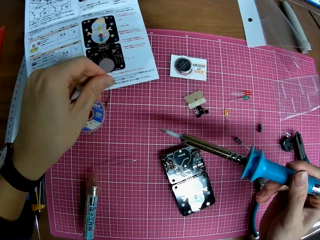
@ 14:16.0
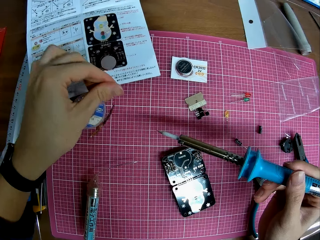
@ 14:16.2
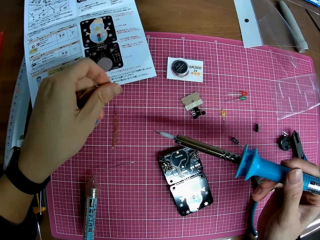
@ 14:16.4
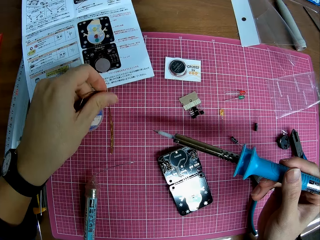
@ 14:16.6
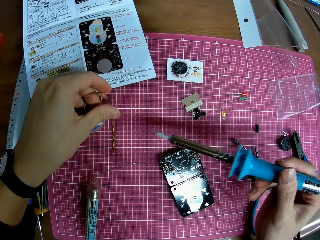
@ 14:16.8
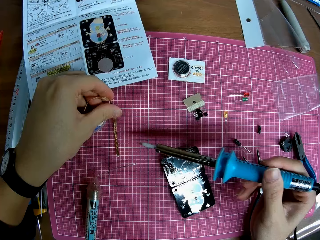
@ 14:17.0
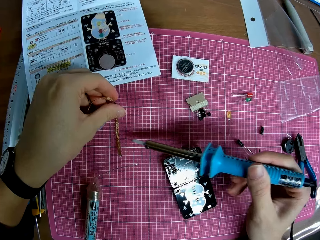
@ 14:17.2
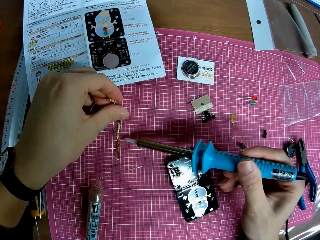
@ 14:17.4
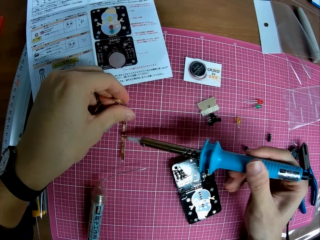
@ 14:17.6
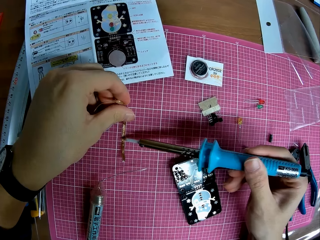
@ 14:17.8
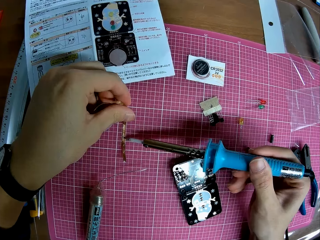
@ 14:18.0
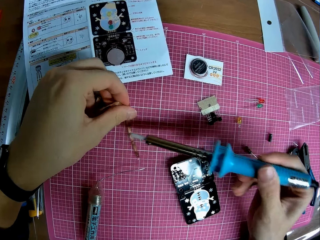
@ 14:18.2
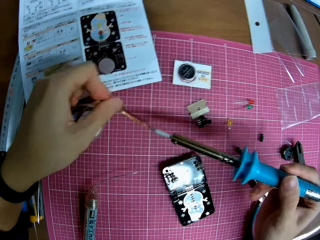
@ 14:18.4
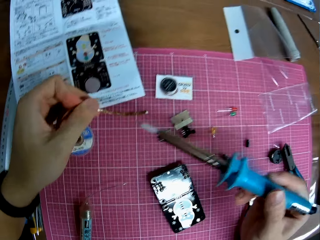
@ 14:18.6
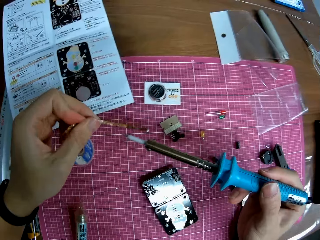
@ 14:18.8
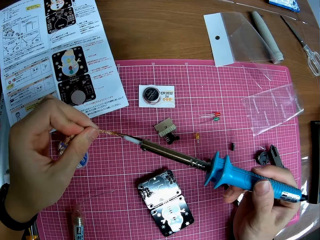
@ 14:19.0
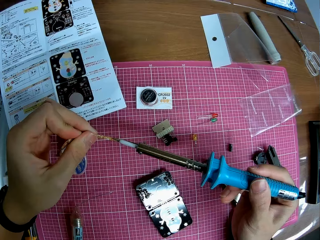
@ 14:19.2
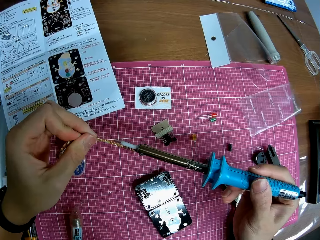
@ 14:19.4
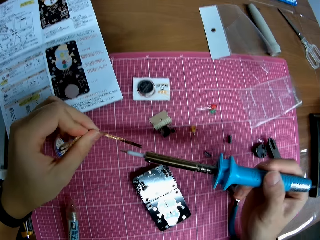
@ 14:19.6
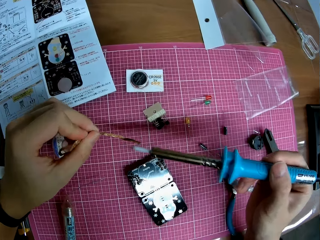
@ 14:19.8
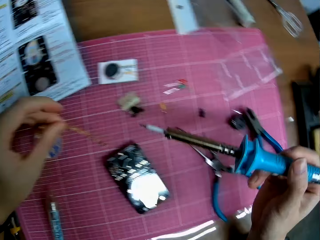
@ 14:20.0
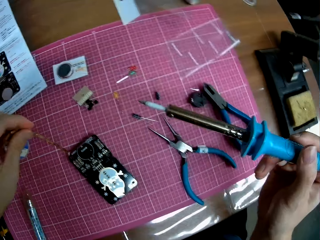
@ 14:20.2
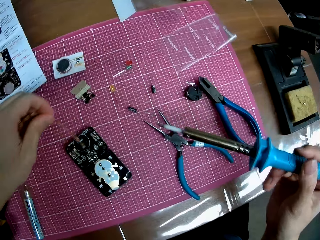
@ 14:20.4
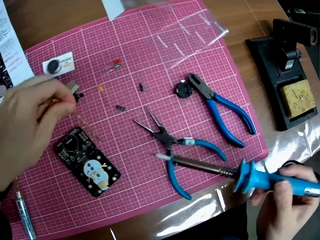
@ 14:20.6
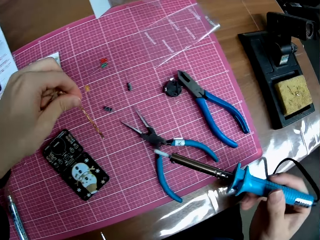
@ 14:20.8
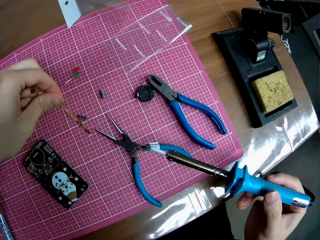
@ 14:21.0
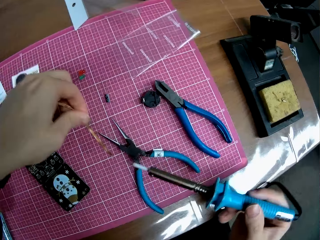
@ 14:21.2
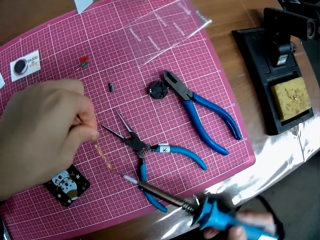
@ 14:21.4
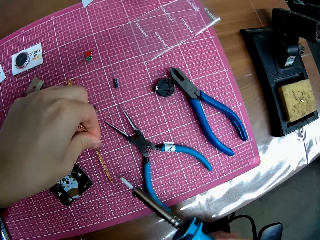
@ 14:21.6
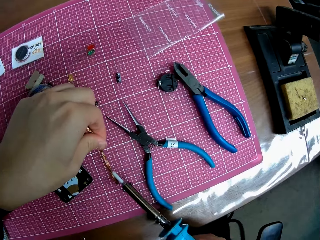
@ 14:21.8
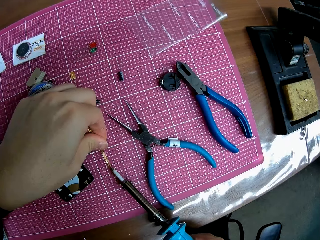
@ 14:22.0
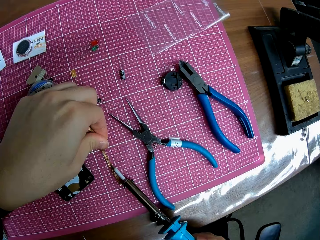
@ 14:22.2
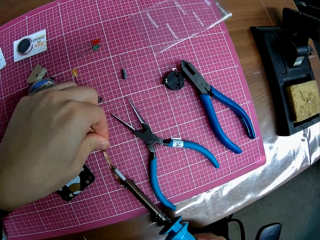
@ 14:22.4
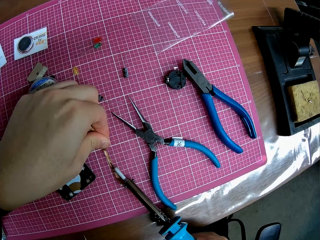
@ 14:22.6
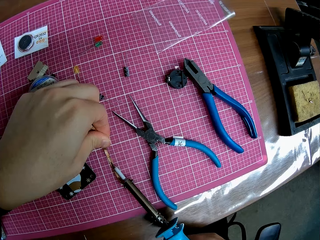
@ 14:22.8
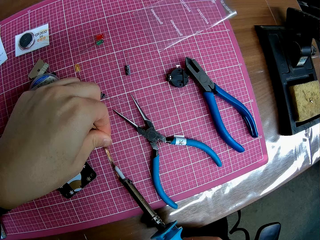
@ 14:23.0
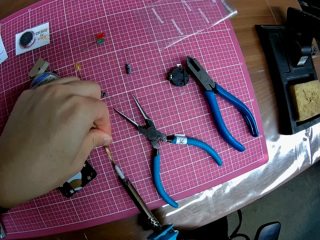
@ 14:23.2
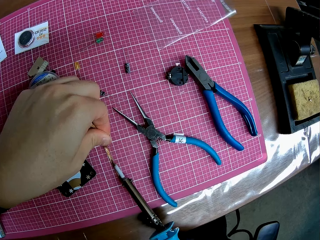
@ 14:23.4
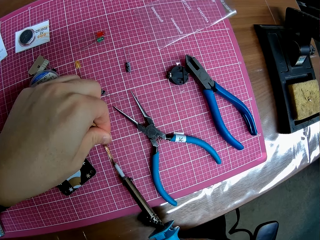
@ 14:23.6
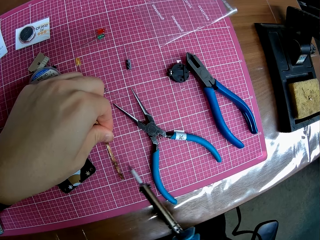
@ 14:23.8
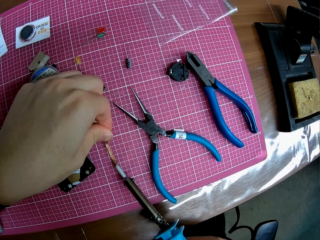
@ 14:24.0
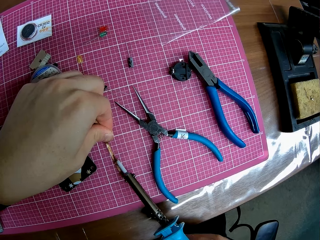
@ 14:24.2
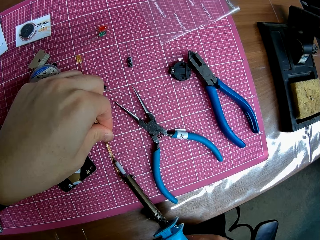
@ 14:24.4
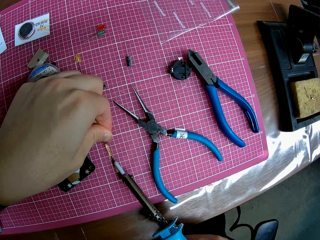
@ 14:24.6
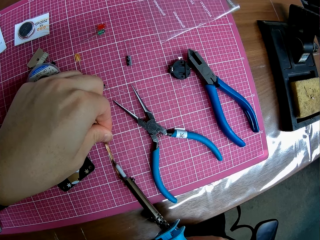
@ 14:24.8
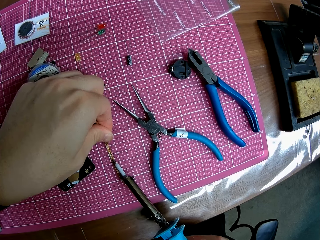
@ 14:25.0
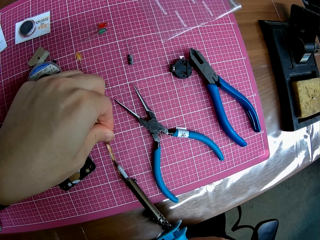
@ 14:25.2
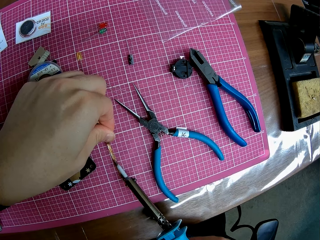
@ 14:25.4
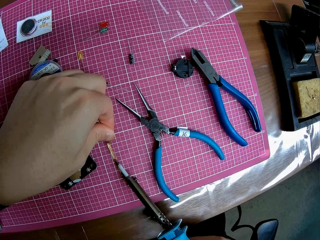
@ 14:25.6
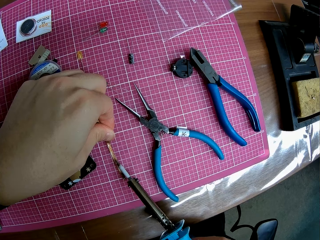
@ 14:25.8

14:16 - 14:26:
The camera wearer connects the soldering iron with the solder wire. They use the soldering iron on the polyimide tape.

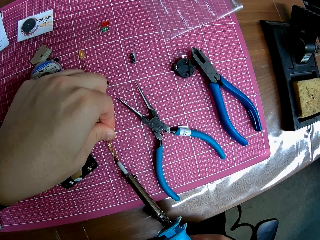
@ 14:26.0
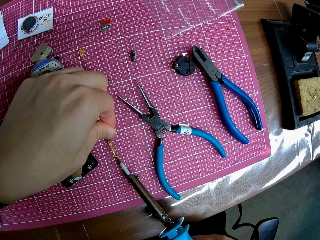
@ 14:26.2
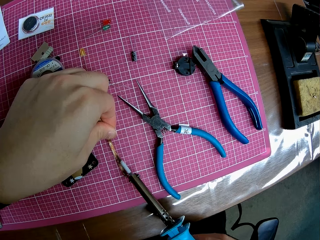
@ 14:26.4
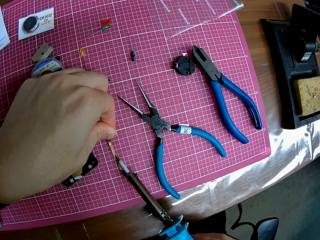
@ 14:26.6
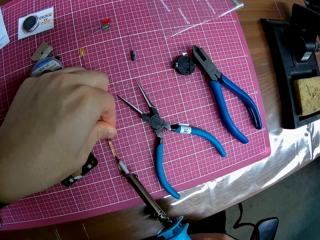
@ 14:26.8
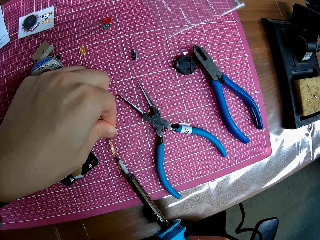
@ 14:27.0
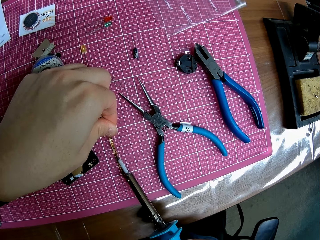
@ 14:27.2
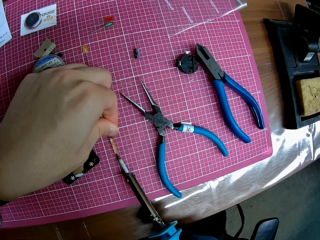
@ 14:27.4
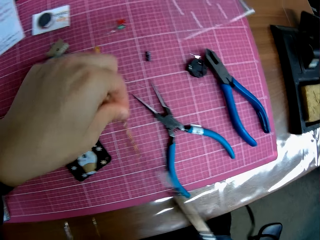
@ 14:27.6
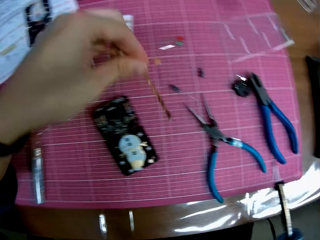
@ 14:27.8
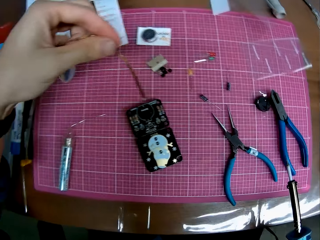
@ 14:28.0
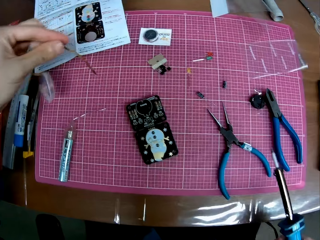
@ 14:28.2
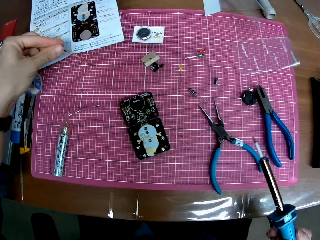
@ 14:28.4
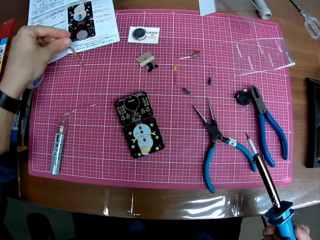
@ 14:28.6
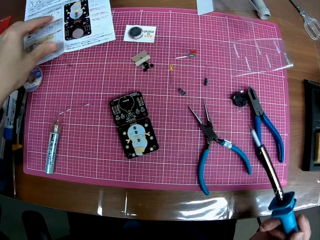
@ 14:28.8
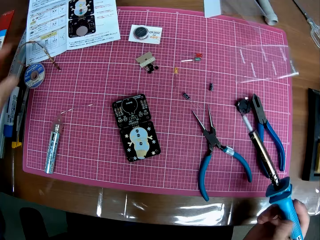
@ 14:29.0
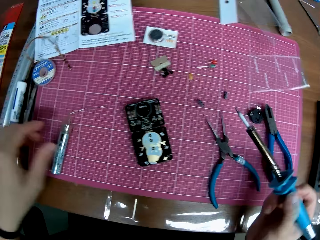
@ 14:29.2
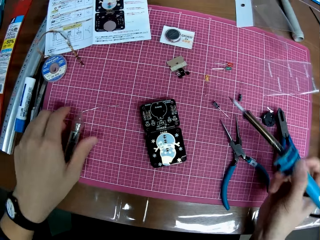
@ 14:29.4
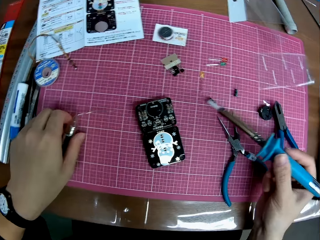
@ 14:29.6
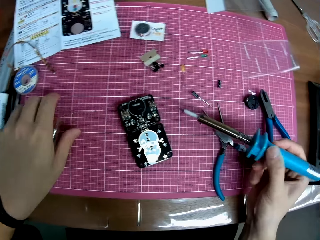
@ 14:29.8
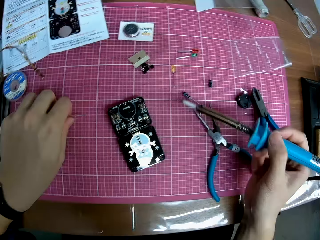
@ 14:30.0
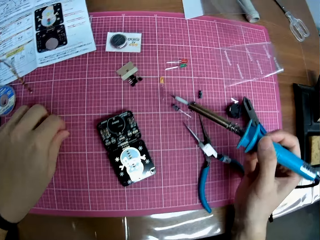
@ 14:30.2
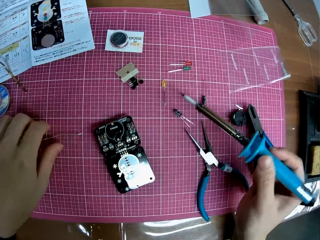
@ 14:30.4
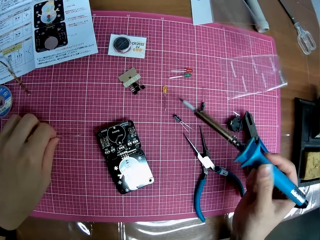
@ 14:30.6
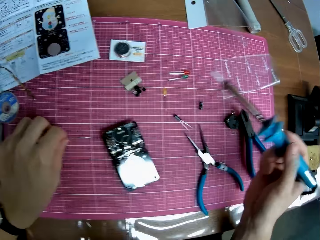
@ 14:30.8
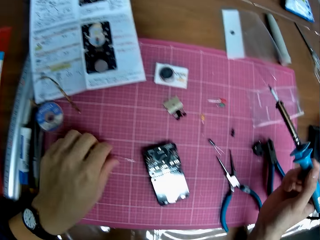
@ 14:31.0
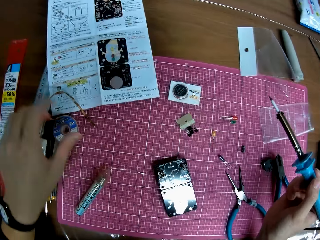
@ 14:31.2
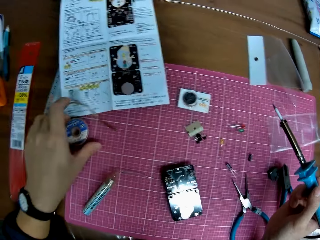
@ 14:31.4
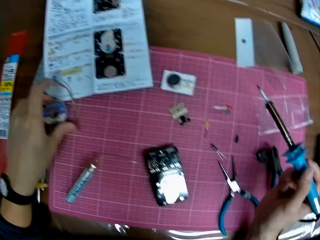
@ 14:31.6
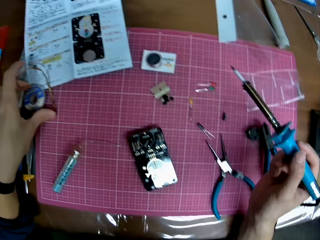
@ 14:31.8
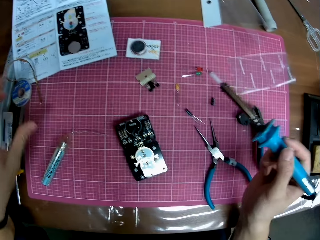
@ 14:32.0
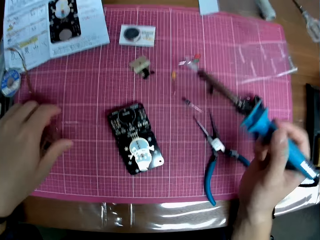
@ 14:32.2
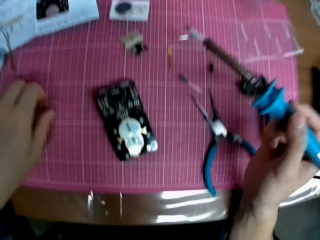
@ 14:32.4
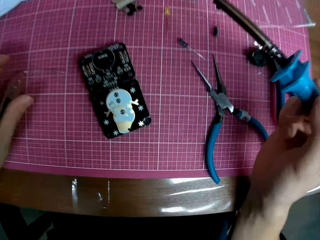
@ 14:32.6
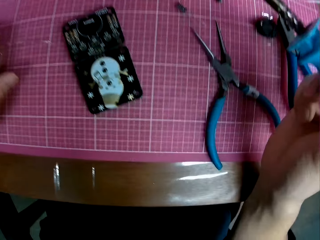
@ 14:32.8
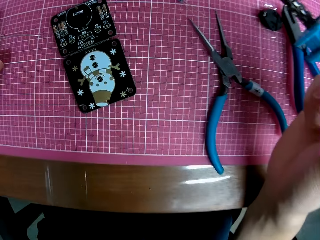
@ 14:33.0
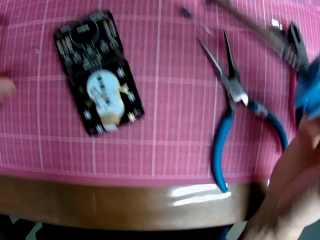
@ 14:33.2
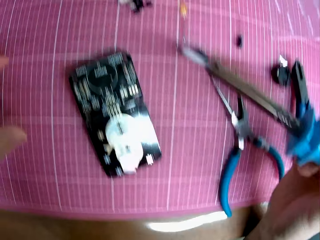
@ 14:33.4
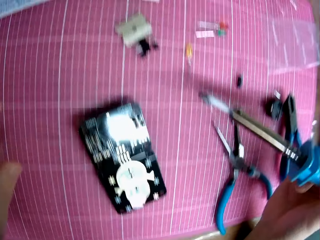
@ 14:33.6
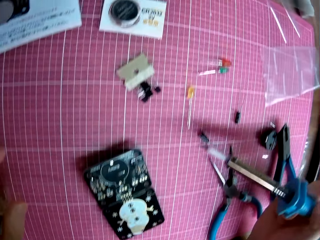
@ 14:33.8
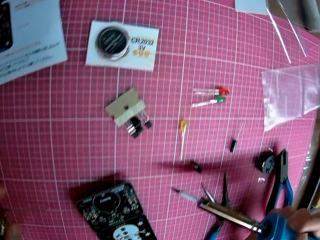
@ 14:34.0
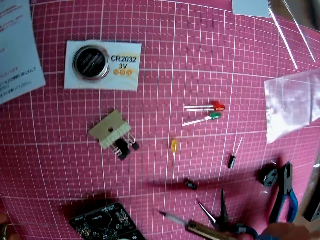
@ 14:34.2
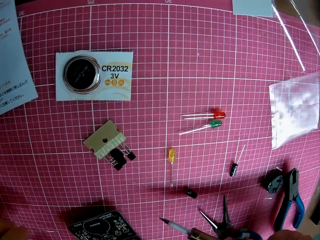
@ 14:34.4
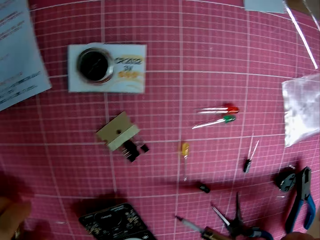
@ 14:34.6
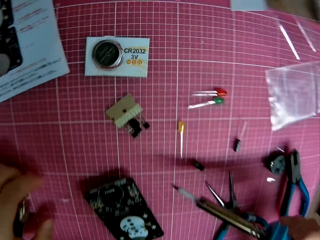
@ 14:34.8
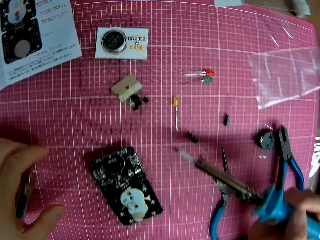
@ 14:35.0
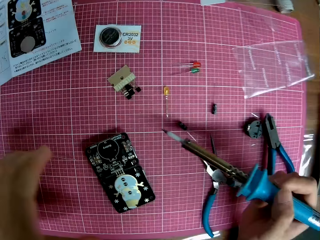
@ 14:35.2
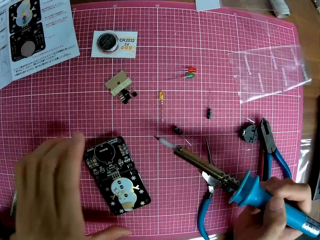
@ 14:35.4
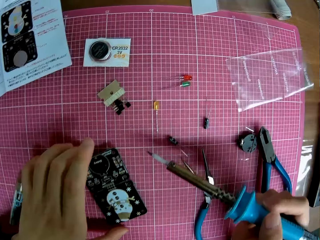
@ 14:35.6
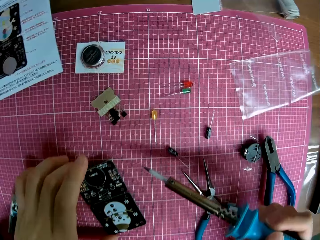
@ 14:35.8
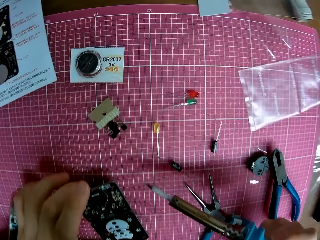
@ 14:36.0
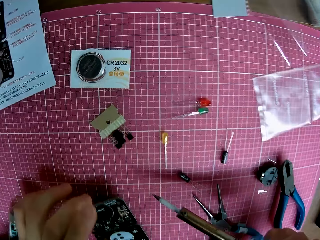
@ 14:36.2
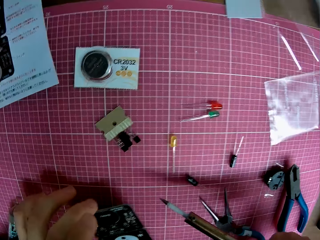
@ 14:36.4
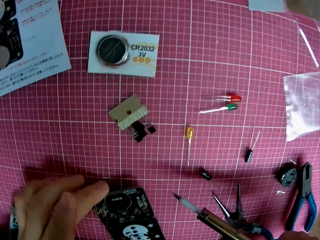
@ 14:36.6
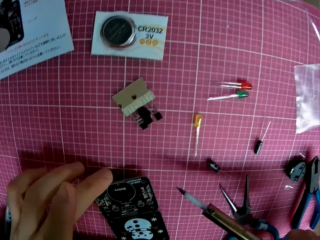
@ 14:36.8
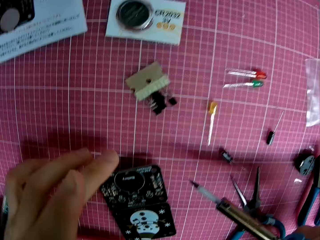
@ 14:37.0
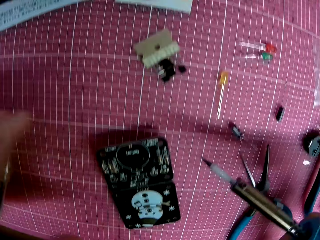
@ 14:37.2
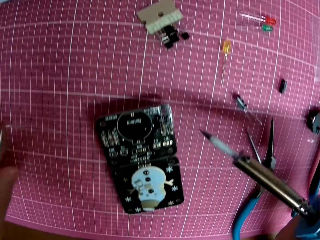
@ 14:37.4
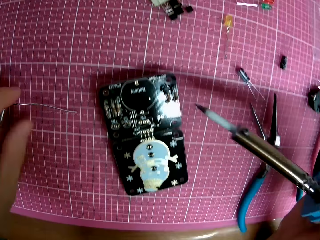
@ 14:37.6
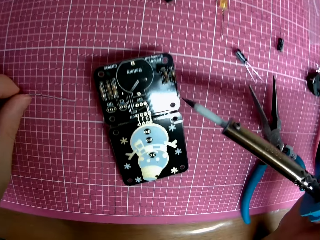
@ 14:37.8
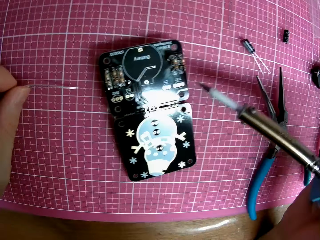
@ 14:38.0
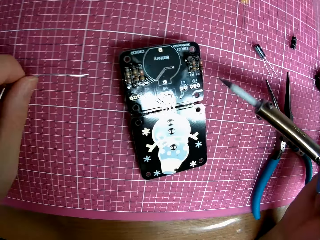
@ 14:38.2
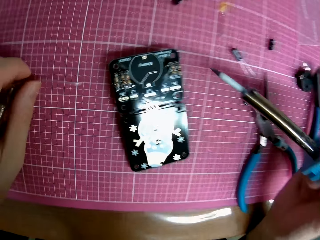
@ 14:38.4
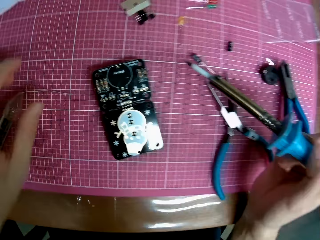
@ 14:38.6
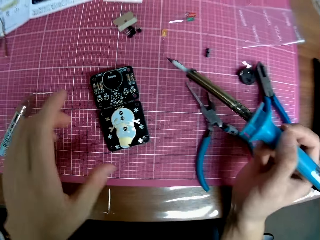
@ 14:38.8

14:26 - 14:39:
The camera wearer drops the polyimide tape on the table. They put the solder wire on the table. They move the solder iron on the table. They move the copper tape on the table. They adjust the electronic hardware on the table. They touch the electronic motherboard.
